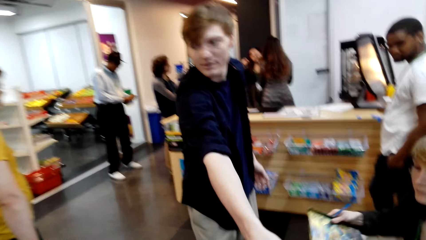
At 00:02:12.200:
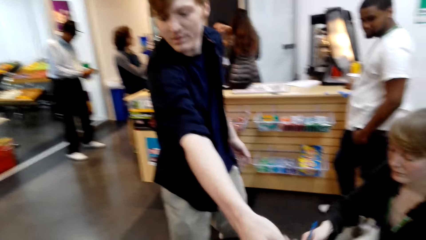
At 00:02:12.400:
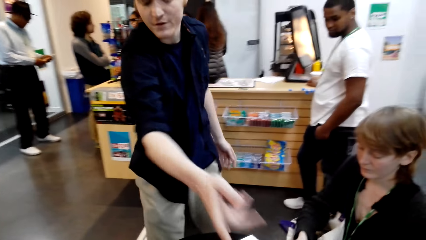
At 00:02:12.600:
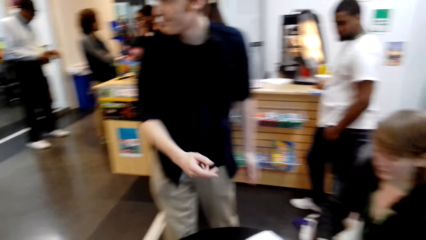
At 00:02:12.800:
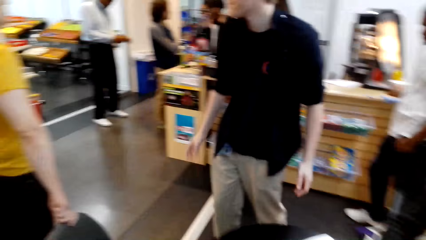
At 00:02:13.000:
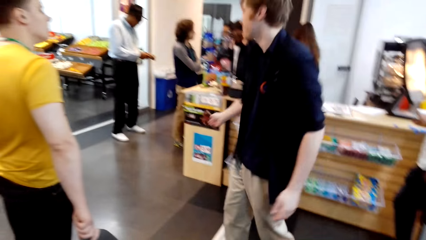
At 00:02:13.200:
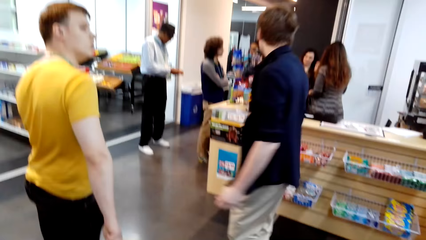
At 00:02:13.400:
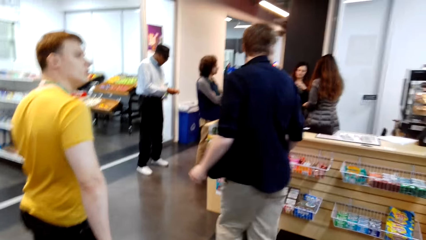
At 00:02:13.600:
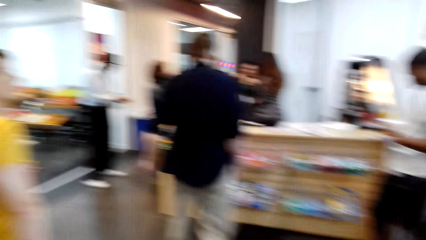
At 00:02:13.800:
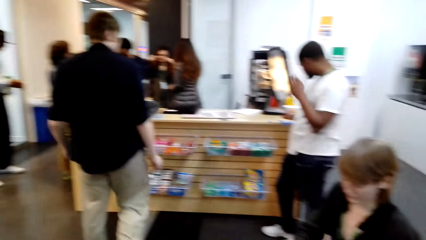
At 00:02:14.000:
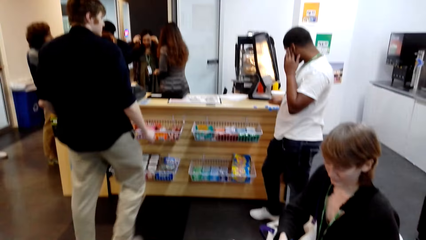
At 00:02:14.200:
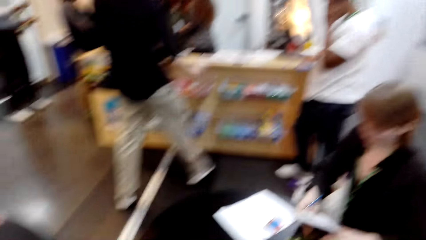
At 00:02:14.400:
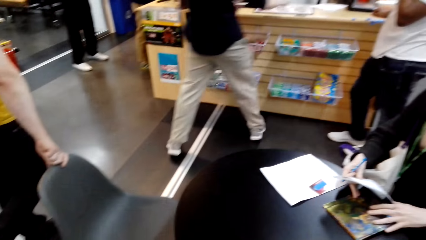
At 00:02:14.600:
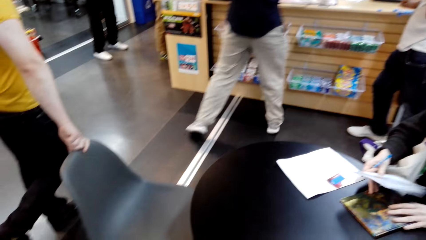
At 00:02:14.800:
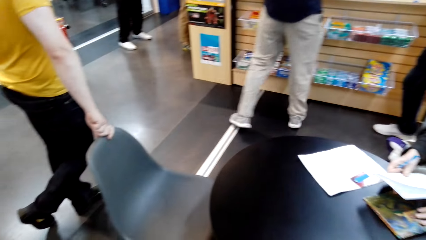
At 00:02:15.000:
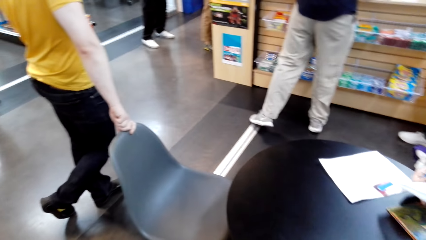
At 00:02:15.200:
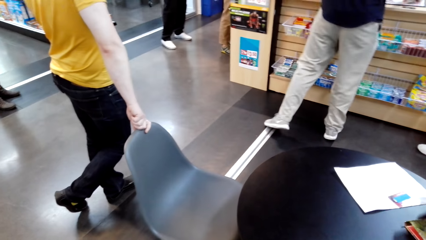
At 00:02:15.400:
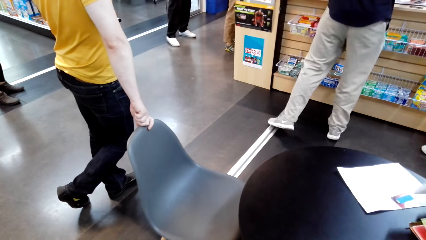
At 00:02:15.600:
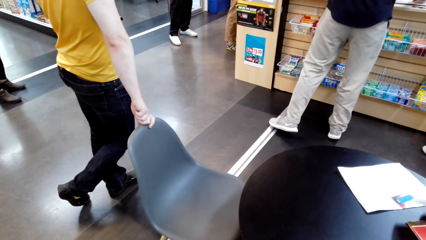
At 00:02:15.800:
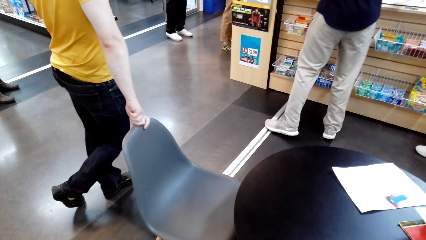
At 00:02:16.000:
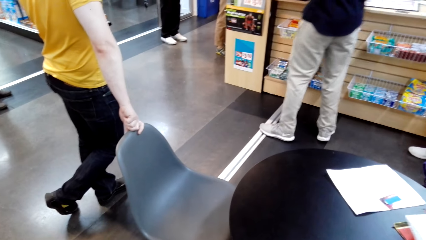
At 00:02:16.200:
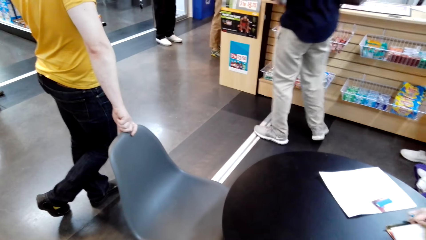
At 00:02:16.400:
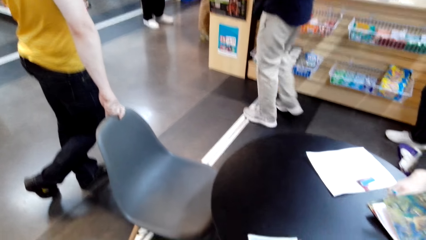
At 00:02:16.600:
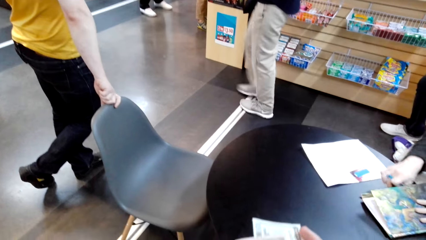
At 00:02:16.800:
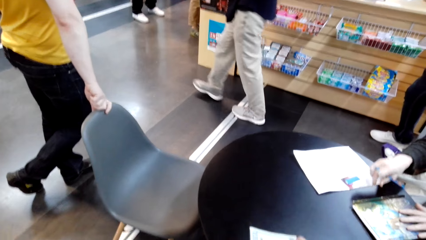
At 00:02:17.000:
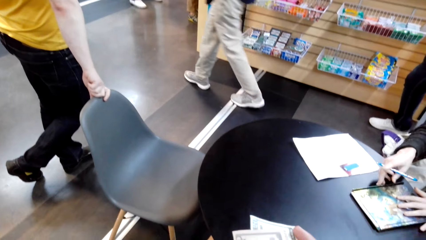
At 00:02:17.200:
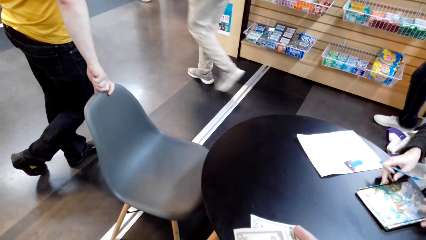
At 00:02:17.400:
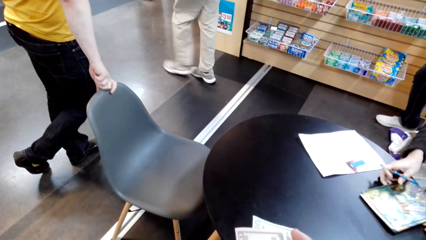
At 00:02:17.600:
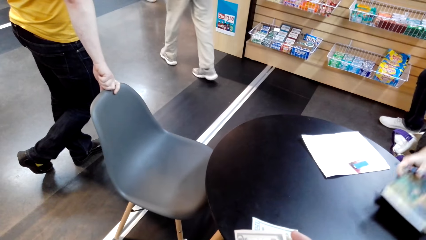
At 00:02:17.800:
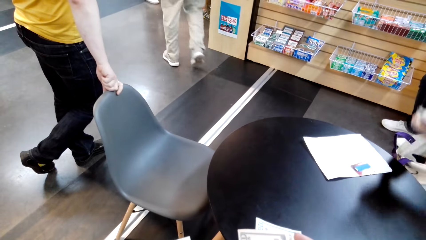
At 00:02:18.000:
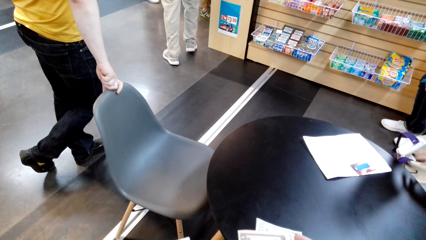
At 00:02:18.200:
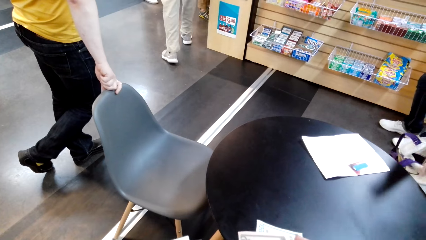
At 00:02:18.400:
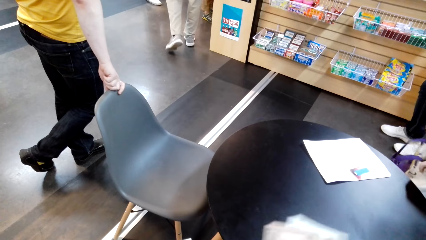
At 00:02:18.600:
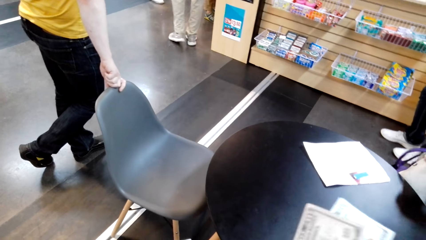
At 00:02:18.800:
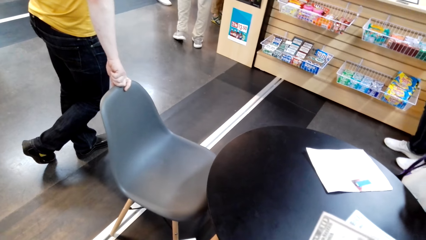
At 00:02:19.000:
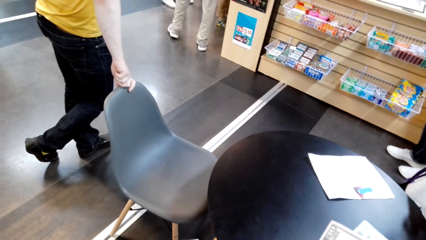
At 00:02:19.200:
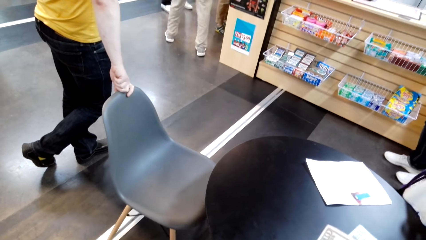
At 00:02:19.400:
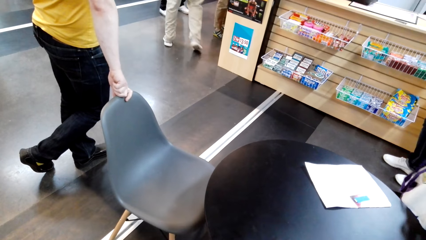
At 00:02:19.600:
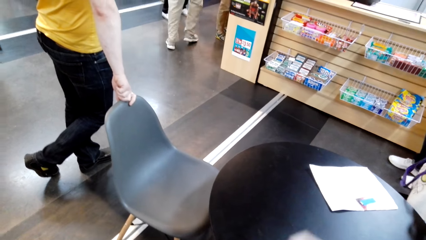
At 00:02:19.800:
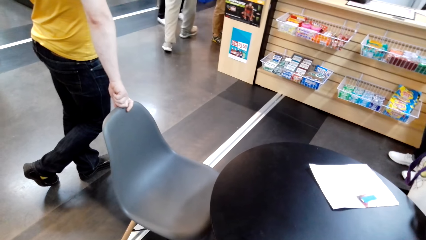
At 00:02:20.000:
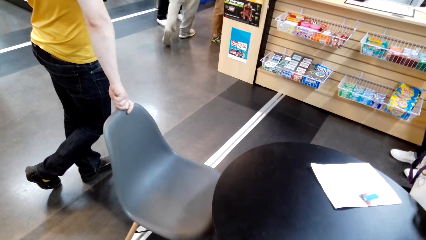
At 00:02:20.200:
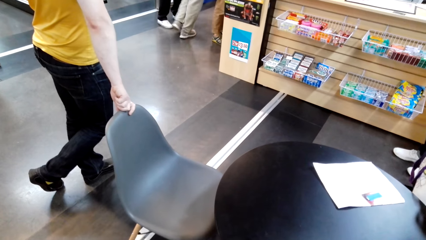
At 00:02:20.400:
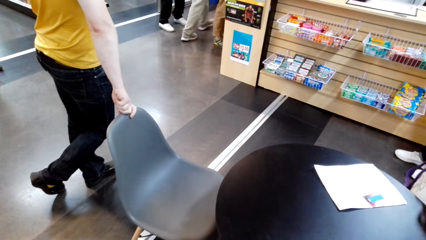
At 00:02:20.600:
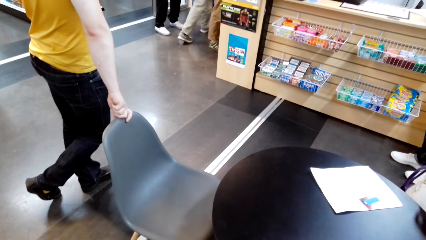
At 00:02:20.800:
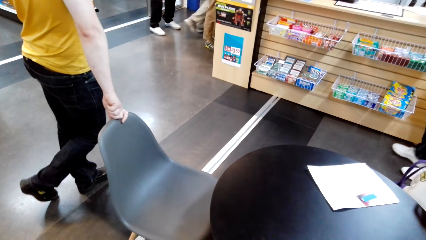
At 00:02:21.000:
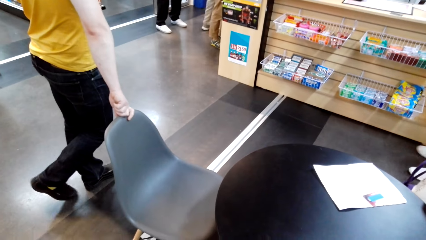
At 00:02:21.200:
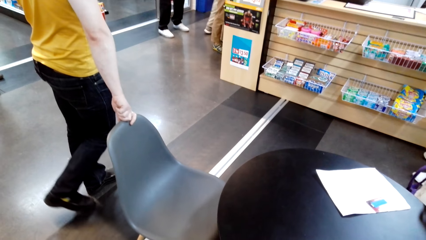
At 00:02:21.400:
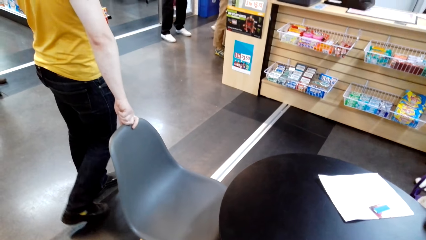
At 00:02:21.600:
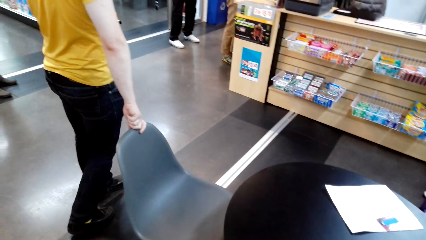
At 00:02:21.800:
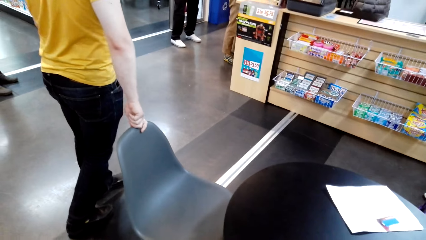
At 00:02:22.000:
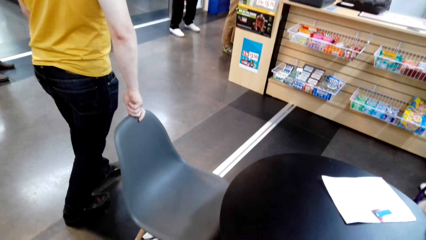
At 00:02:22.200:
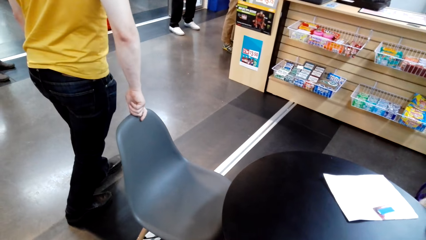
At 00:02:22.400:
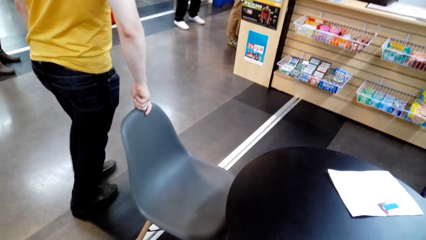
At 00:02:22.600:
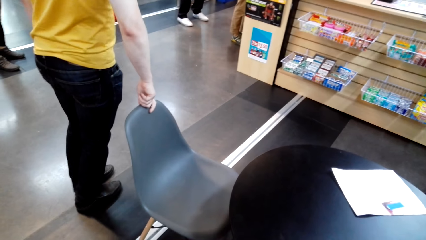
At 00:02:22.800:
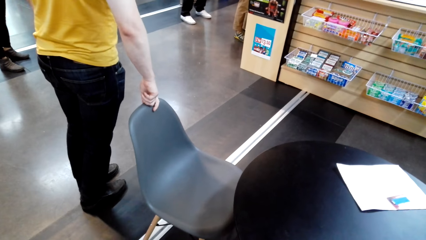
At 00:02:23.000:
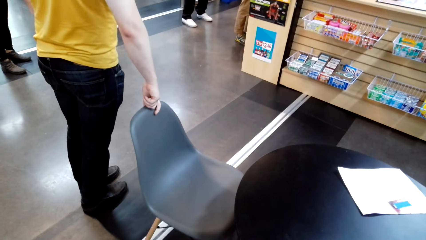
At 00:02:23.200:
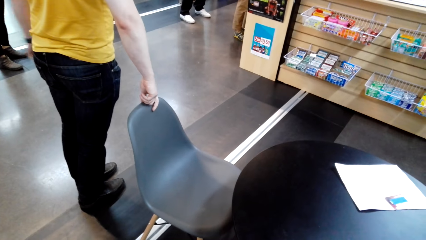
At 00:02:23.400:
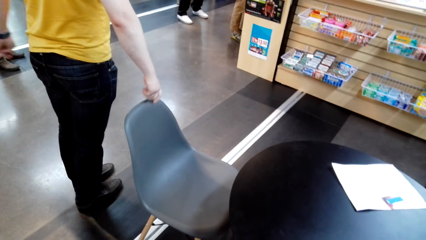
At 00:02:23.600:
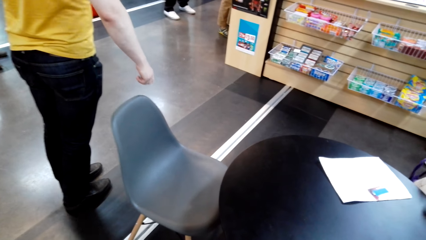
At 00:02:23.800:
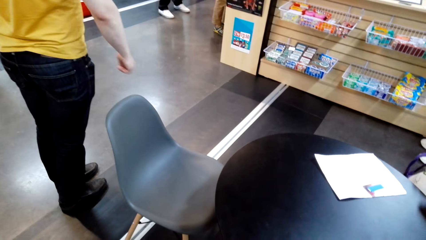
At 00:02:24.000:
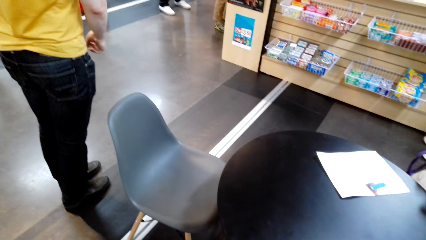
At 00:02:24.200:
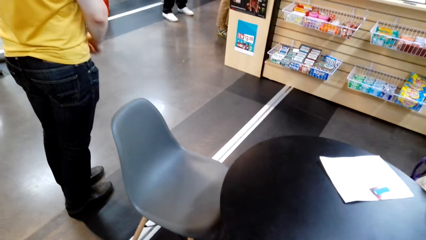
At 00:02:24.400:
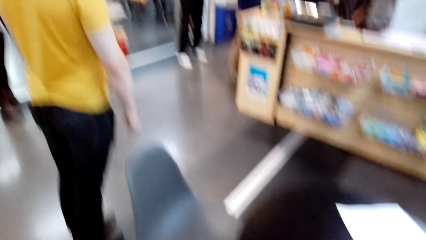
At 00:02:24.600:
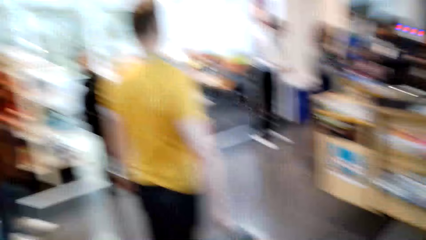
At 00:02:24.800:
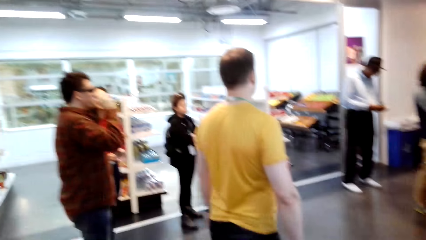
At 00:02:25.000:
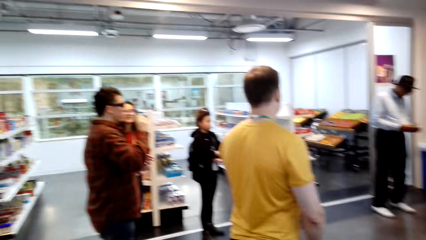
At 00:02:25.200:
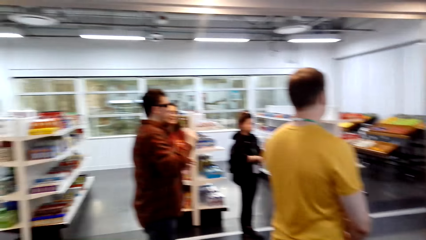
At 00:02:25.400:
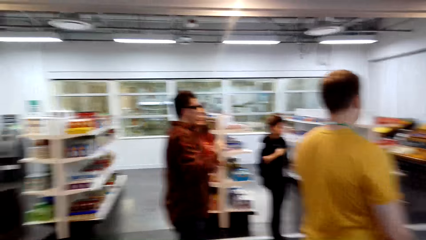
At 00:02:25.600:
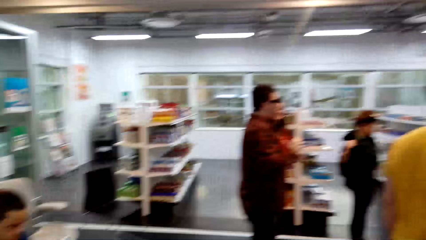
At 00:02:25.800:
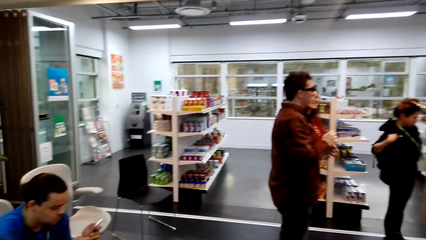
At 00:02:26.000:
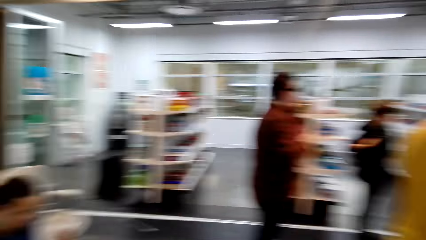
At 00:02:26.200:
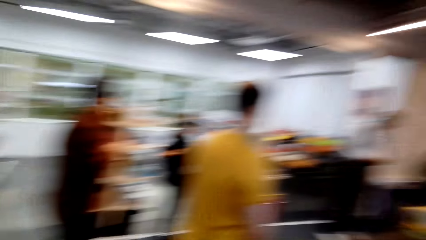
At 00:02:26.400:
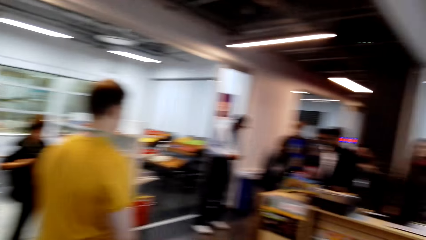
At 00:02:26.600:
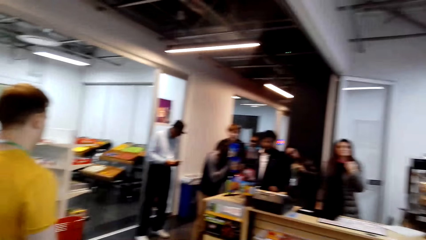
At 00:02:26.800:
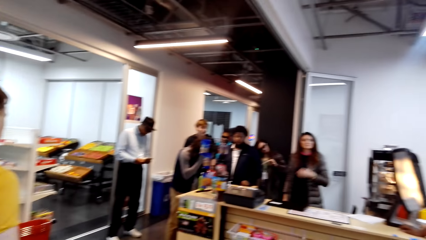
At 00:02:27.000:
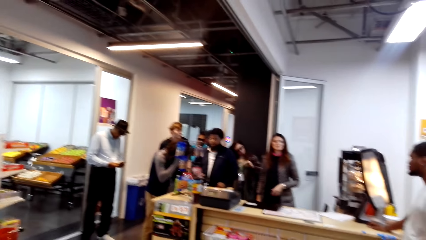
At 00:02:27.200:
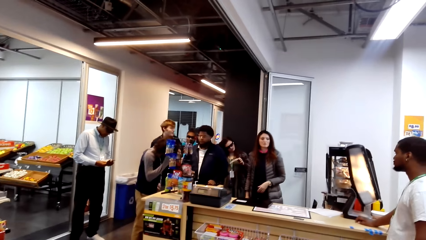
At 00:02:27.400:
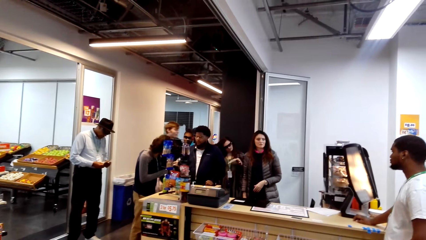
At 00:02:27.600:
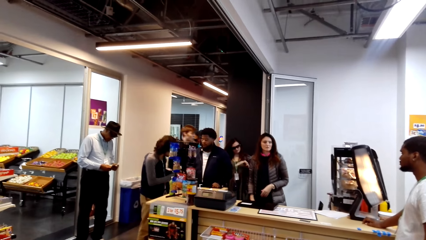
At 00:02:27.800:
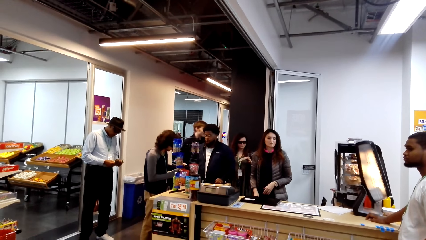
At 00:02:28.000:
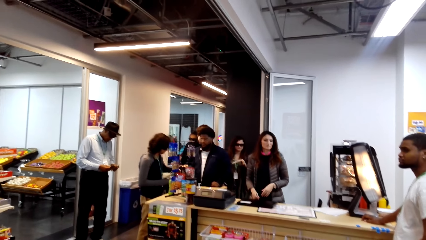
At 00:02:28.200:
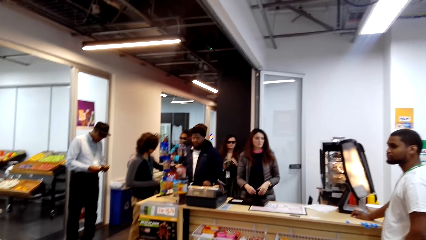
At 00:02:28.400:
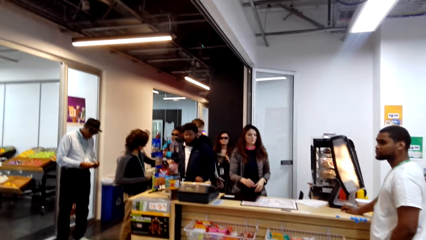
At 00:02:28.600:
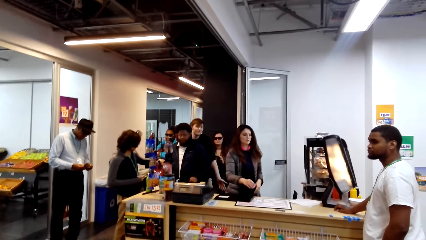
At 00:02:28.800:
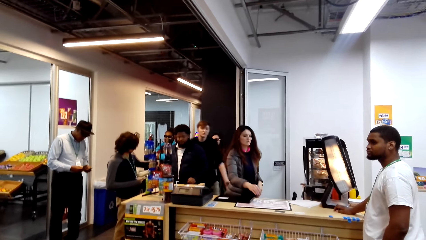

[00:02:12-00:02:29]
A man gives the money to the camera wearer. The man turns back and walks in the room. The camera wearer holds the money in his hand. He converses. He looks around.
